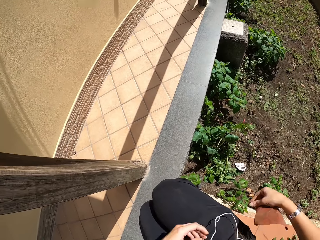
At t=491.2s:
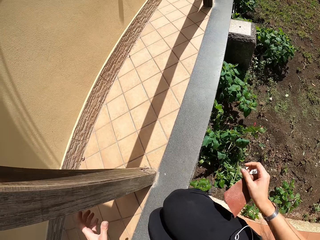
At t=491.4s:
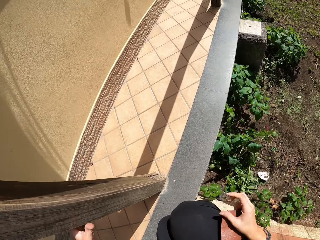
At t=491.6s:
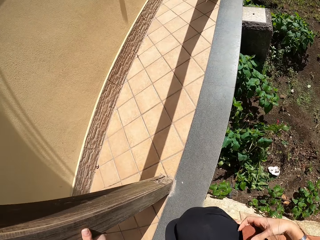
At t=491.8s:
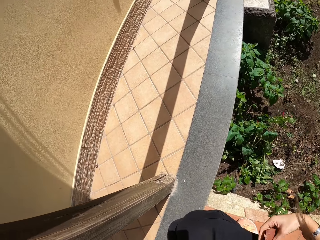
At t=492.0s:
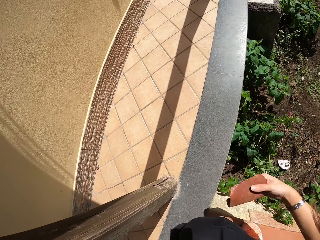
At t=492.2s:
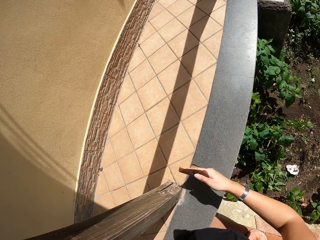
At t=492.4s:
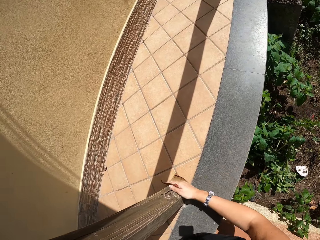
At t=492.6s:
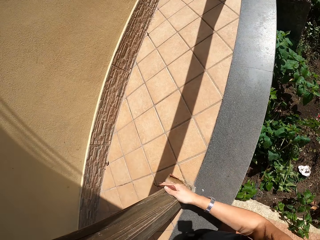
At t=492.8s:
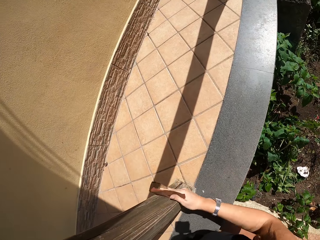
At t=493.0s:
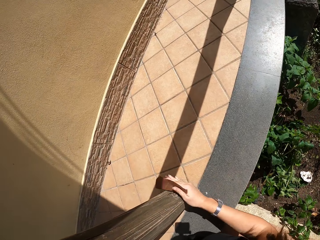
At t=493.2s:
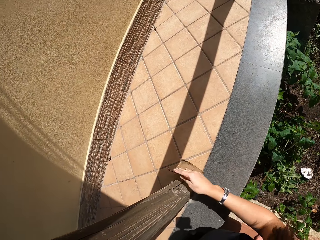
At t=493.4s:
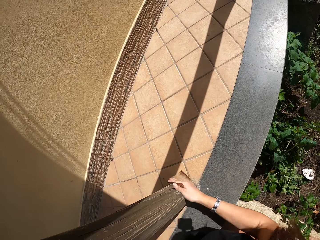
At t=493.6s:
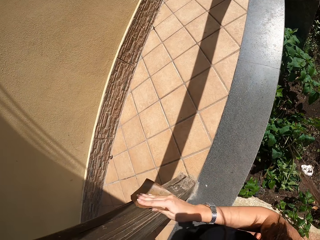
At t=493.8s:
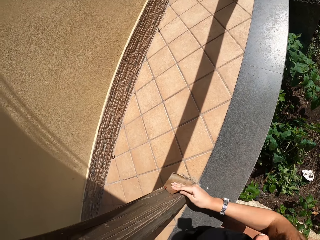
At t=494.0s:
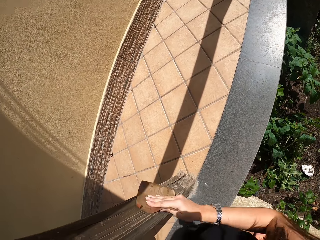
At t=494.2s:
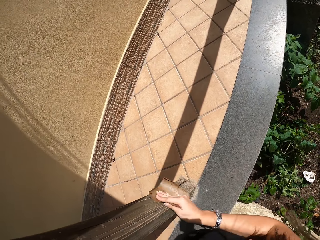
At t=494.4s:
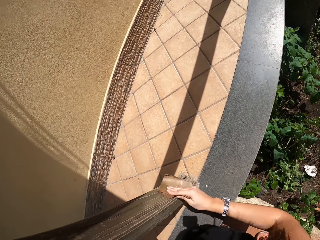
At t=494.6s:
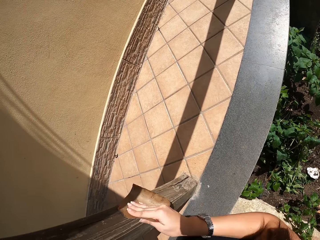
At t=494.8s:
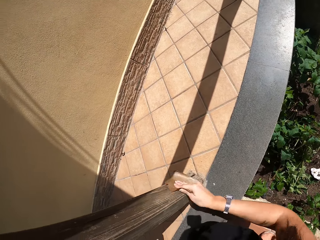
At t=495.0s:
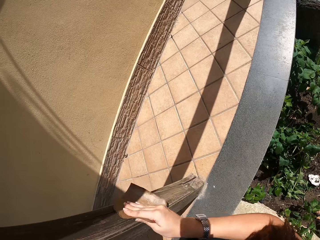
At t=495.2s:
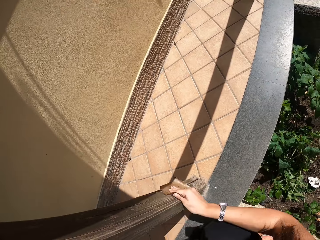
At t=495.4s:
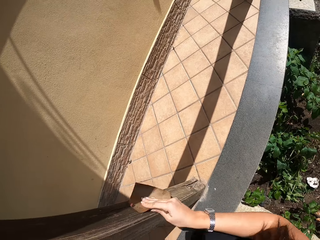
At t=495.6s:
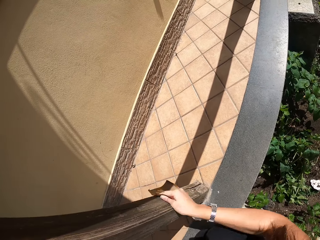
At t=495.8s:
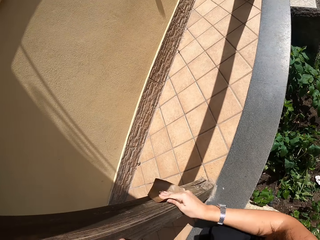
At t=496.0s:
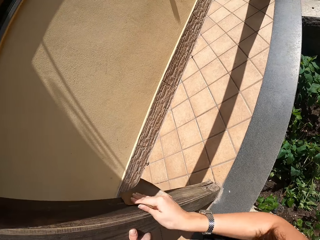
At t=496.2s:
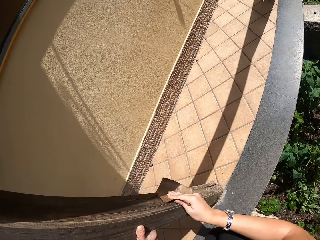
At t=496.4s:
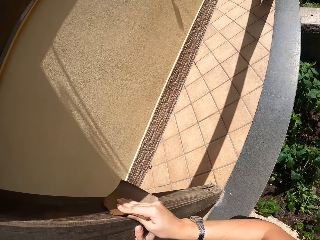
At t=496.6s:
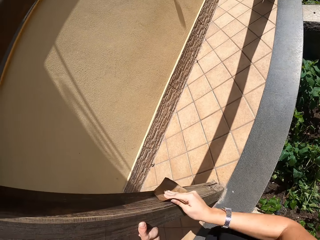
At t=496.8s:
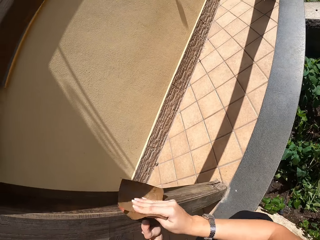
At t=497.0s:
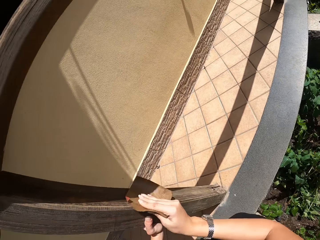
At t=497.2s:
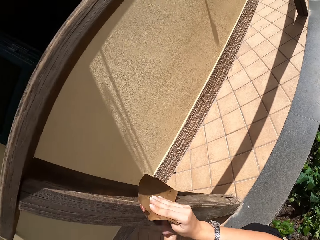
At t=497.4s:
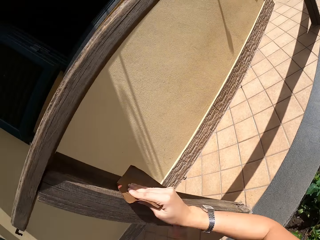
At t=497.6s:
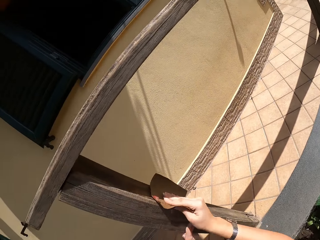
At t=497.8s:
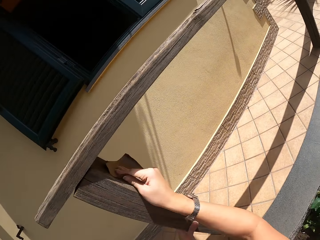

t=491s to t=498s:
The camera wearer continues sandpapering the wood frame.

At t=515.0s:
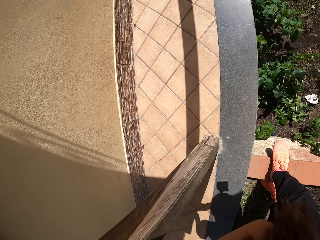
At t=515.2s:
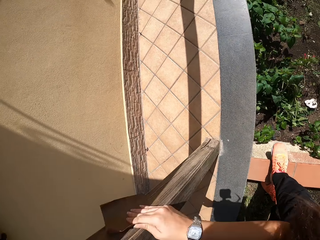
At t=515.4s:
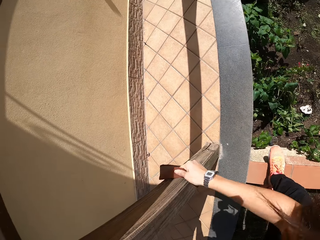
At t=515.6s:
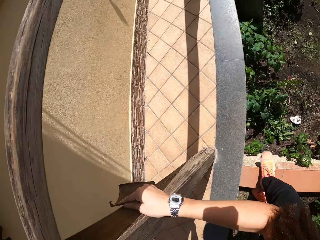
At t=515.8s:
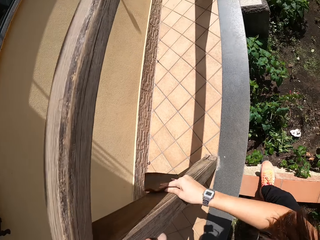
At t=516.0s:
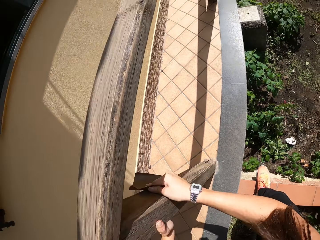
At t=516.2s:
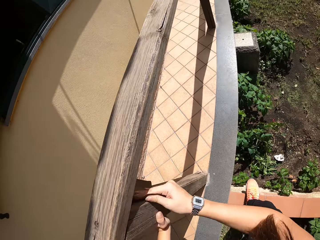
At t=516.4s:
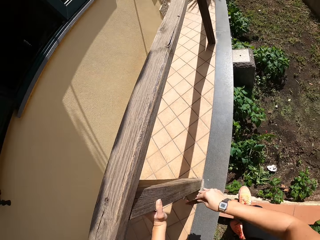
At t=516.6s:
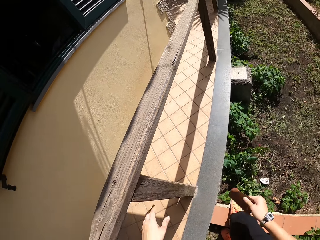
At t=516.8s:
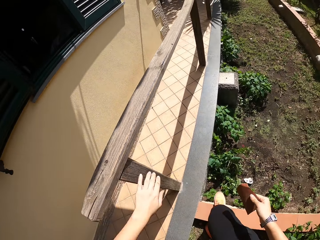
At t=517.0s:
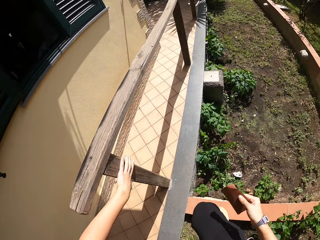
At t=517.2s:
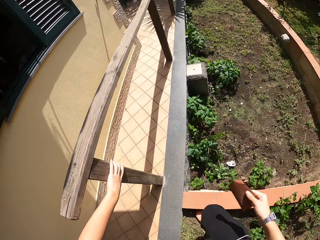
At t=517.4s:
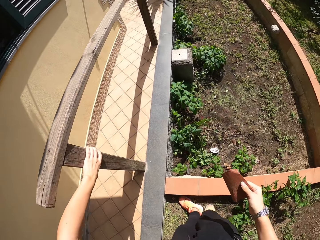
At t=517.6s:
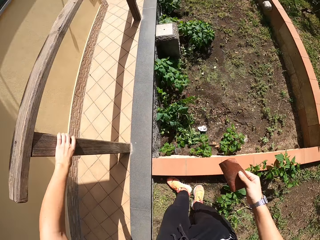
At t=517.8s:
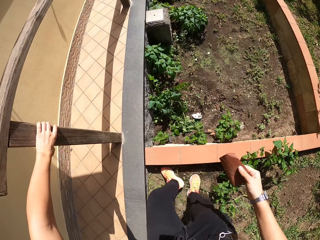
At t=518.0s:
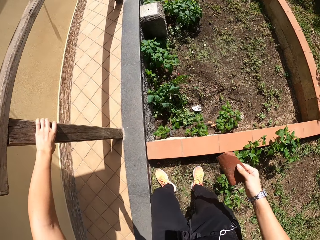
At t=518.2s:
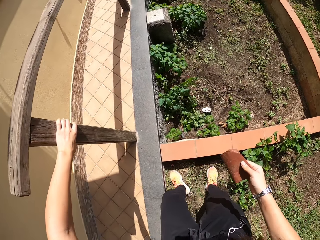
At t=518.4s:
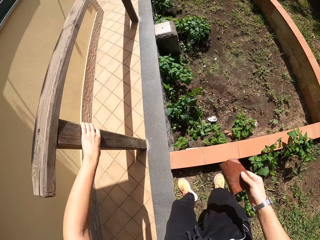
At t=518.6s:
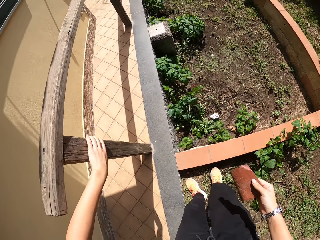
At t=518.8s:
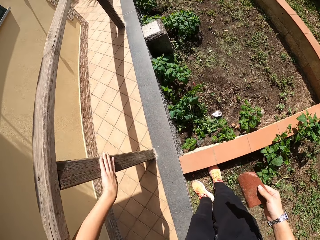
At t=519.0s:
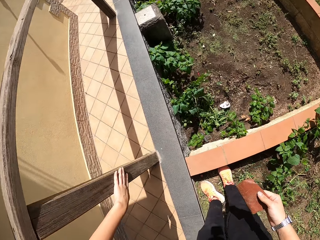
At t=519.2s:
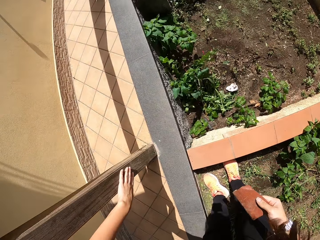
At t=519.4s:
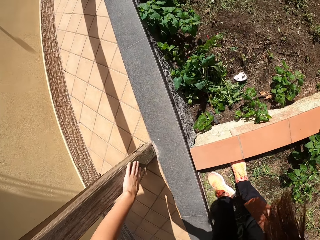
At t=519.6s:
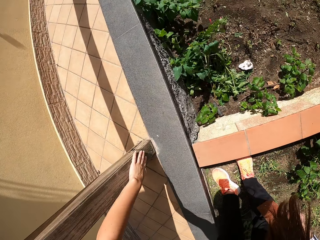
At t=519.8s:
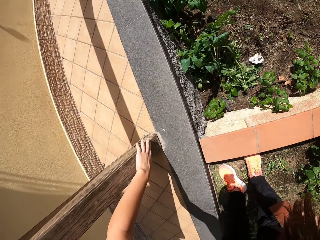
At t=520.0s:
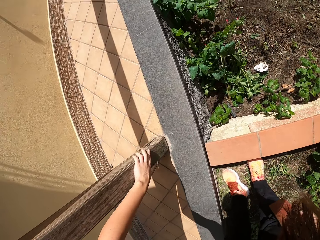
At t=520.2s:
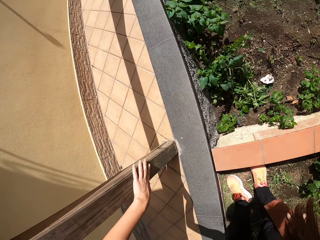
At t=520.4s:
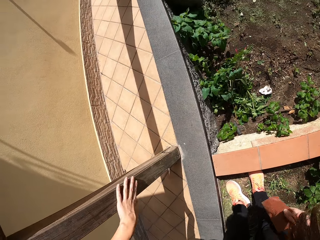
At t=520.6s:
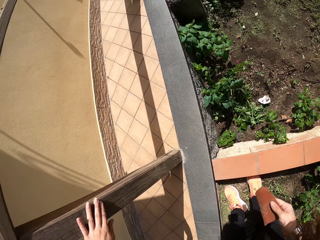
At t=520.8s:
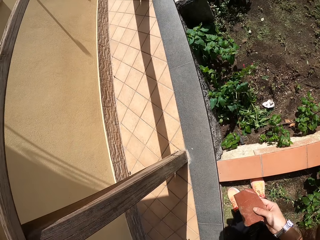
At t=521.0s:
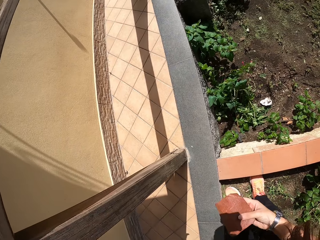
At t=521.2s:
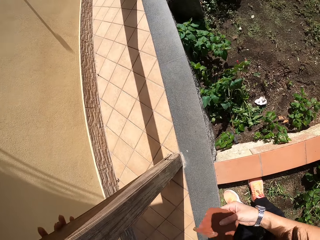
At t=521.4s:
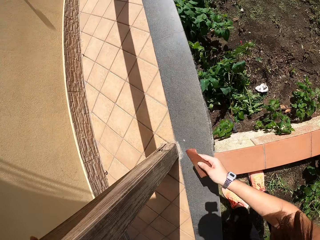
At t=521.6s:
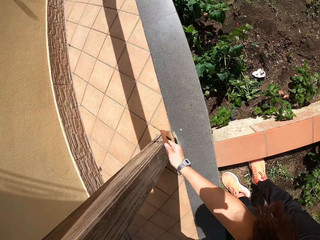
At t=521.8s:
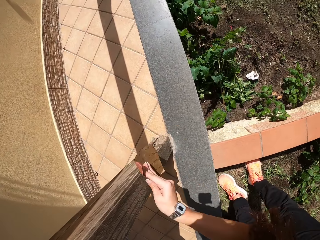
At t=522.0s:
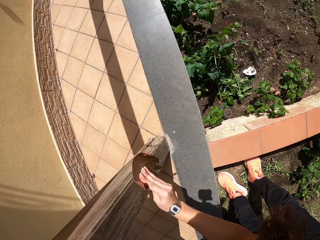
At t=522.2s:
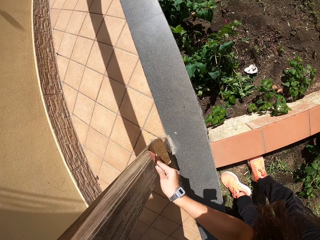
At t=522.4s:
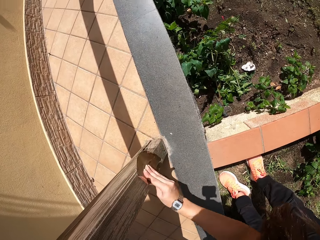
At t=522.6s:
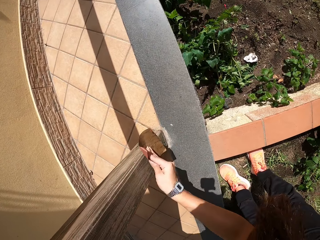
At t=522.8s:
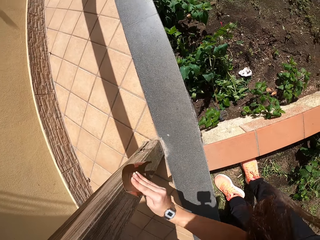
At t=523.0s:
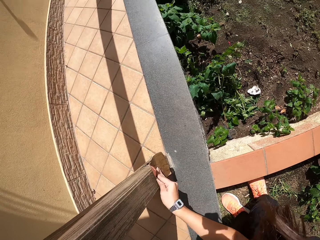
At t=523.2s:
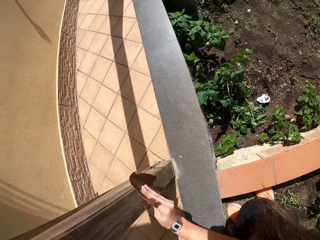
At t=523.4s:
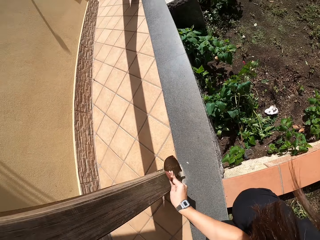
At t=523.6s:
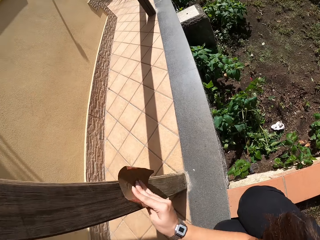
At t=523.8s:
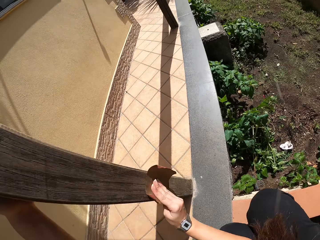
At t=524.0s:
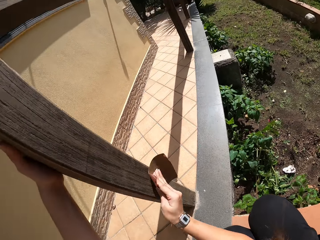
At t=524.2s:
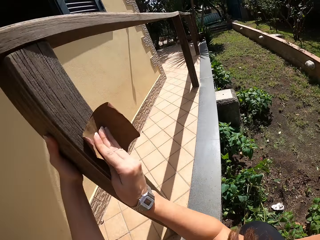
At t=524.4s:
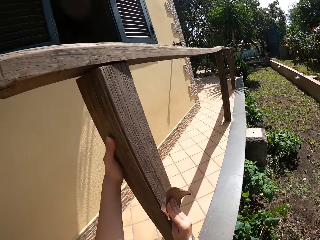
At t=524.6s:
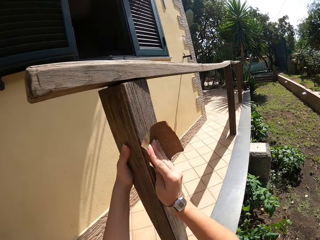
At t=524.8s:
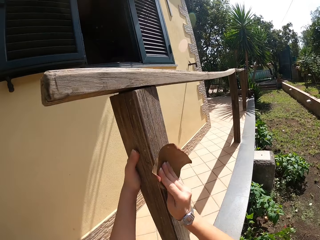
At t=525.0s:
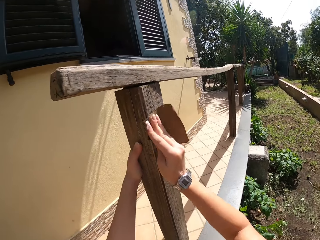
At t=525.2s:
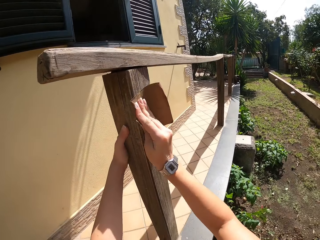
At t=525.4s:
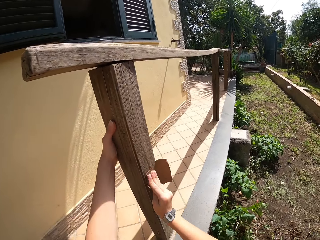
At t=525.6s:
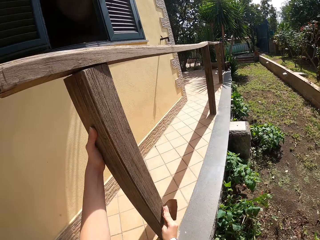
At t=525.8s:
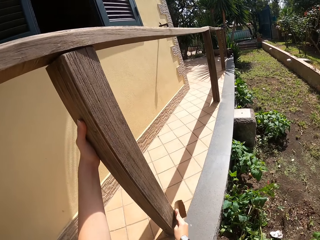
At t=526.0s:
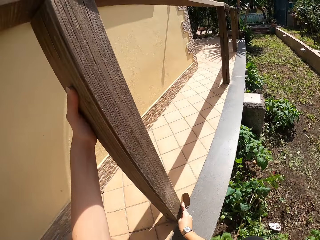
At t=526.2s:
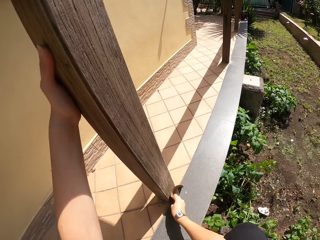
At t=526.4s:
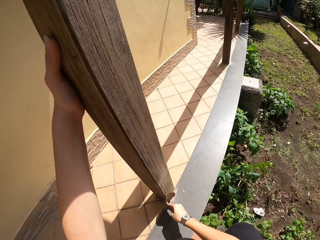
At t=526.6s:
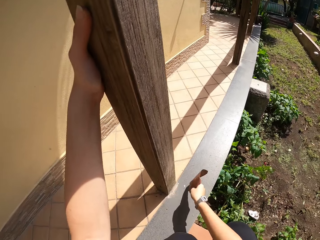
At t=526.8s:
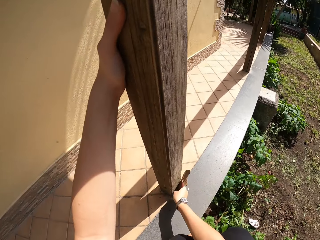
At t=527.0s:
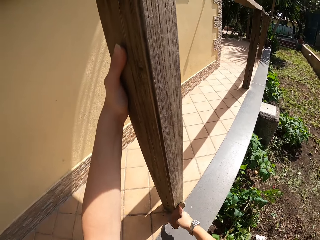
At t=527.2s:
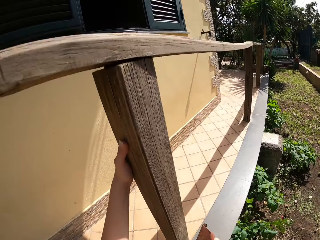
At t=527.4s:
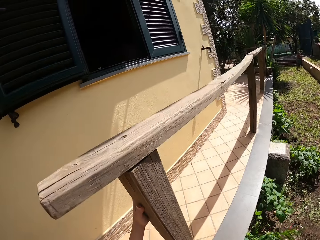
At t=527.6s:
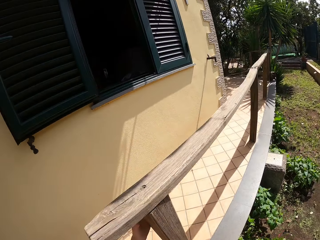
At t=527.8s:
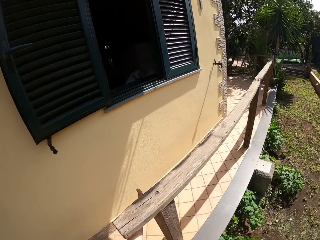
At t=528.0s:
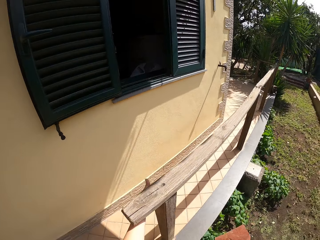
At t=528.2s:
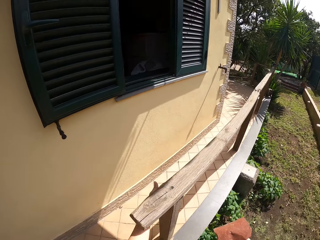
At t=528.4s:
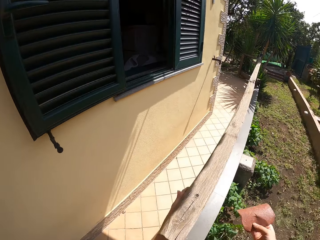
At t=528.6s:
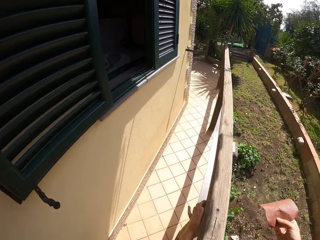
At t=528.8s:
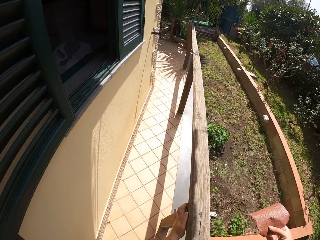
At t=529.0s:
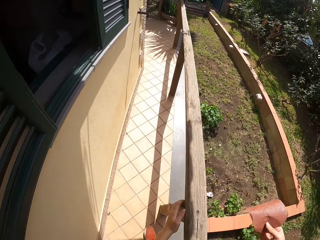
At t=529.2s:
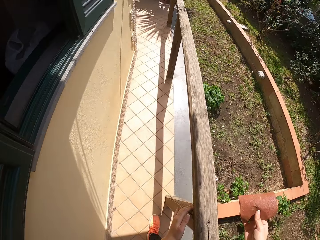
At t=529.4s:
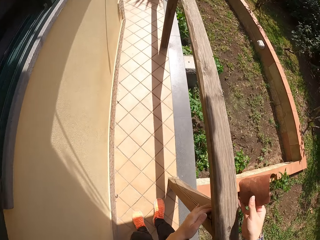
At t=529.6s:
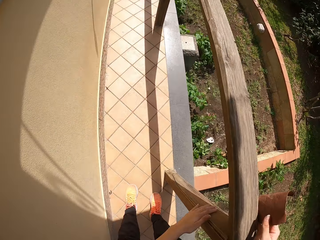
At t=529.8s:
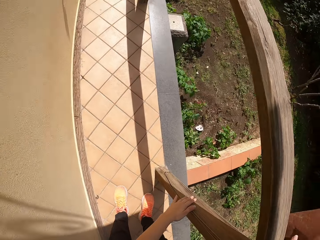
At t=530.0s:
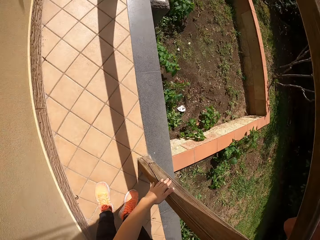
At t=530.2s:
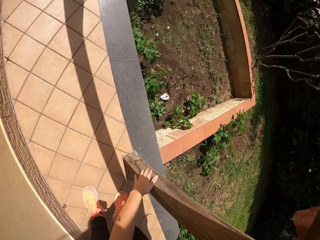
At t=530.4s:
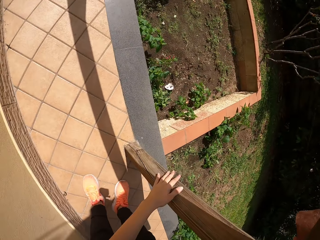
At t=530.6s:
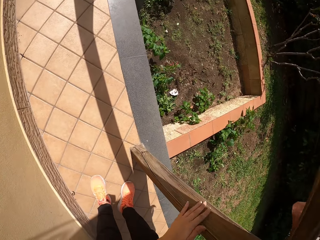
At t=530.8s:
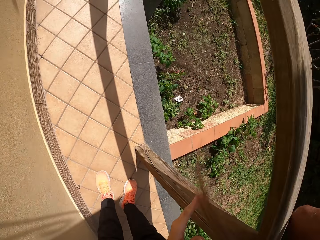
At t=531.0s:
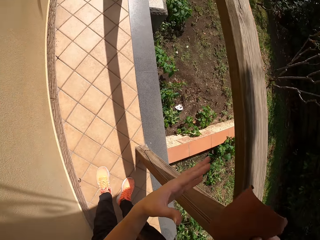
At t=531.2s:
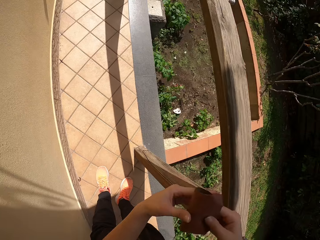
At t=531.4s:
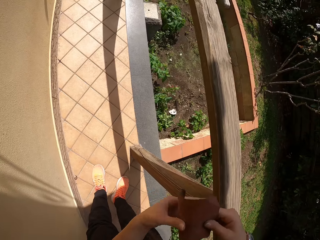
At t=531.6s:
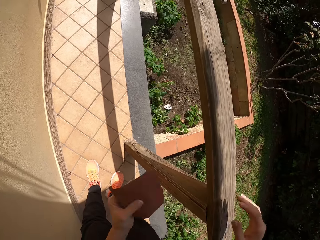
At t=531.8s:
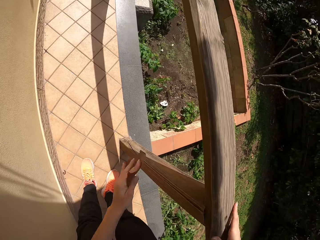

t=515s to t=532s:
The camera wearer touches the wood frame with his left hand. He moves his legs. He continues sandpapering the wood frame. He touches the wood frame with his left hand. He walks around the verandah.
